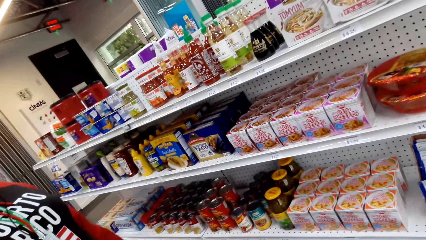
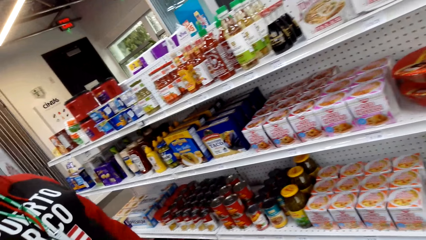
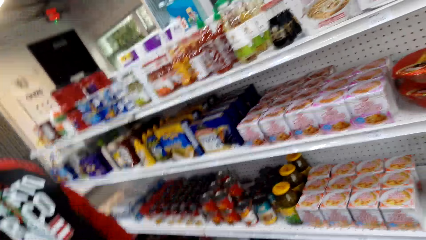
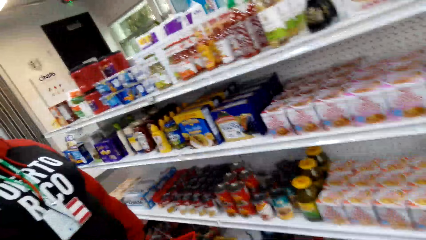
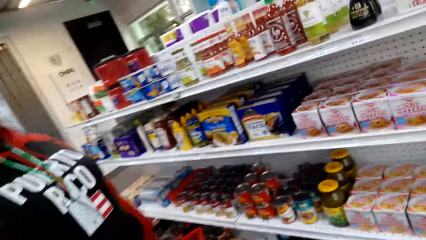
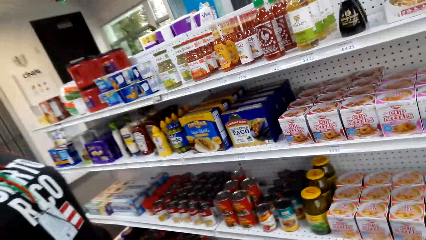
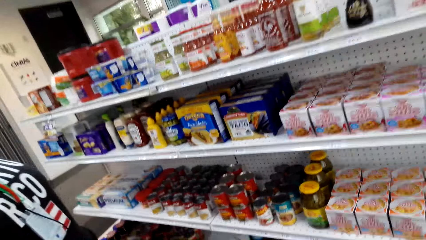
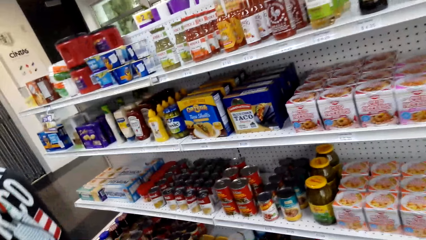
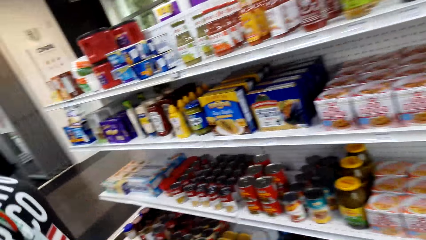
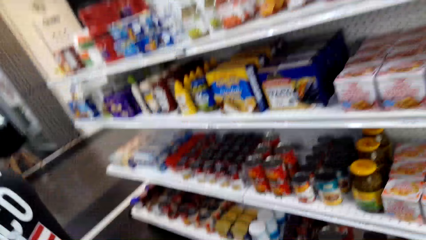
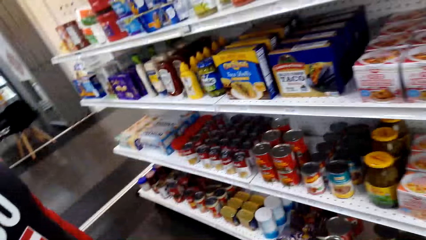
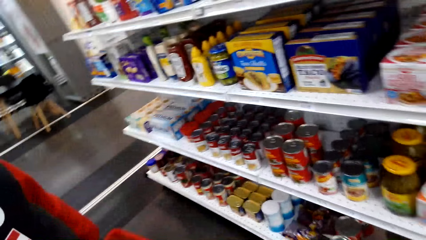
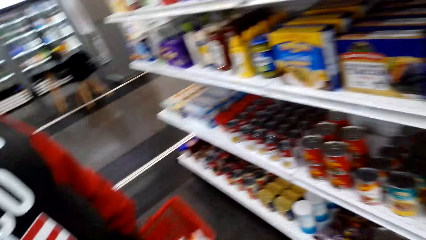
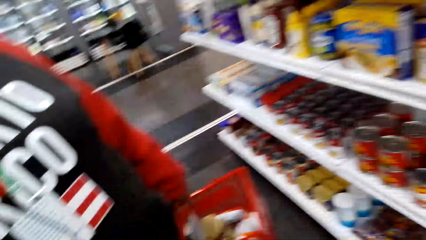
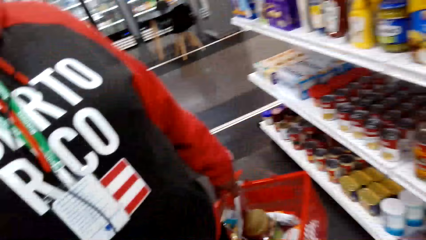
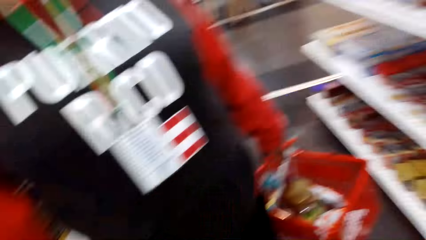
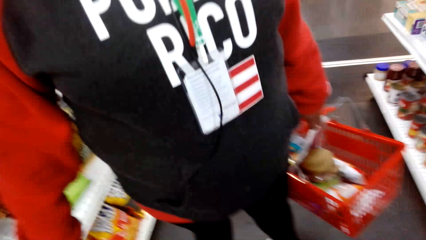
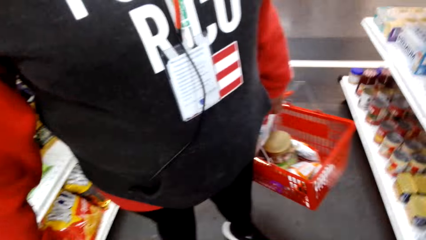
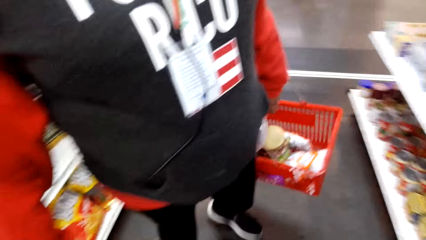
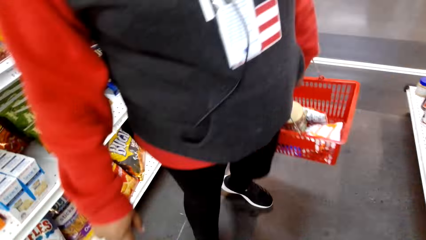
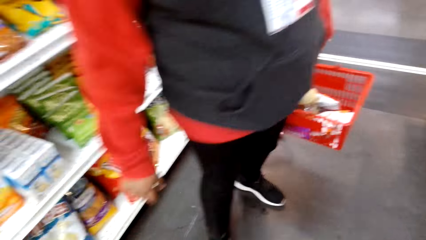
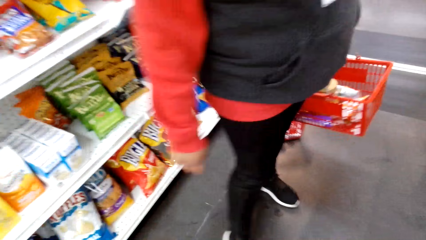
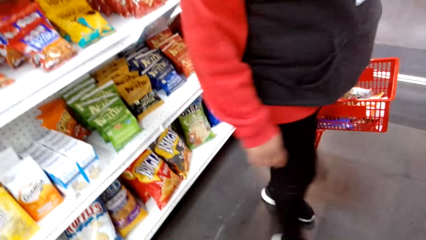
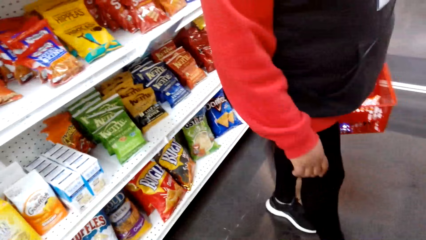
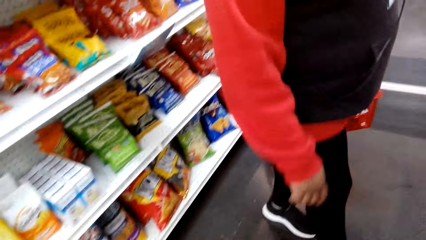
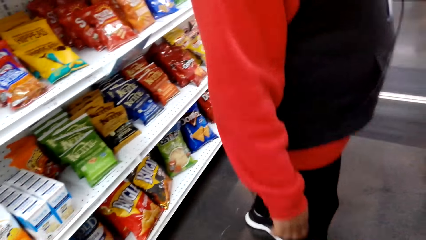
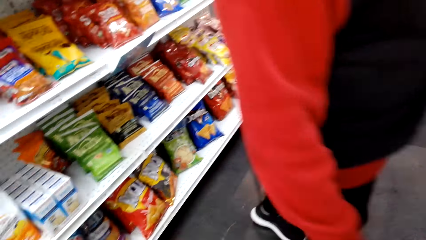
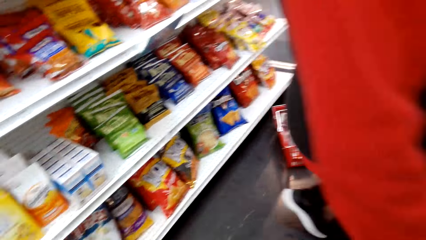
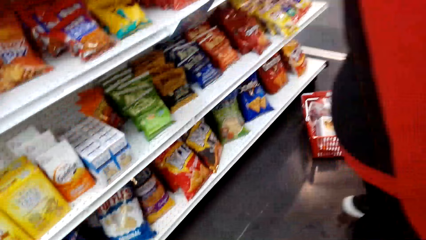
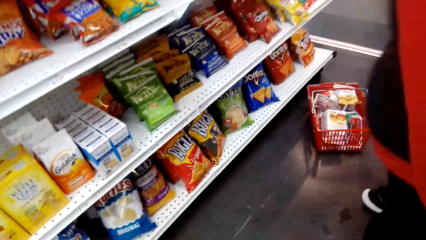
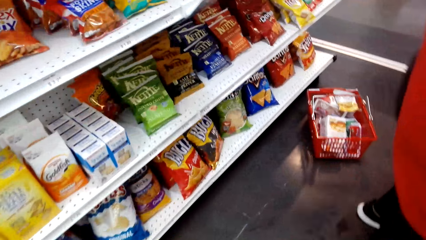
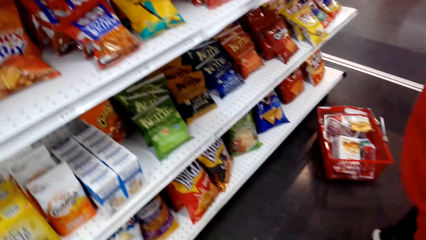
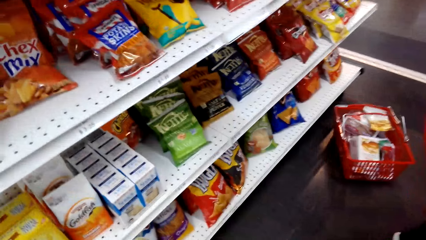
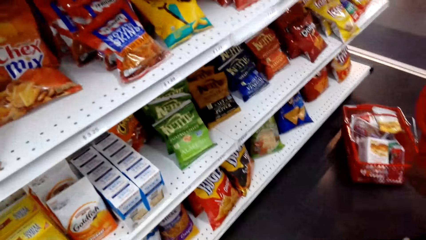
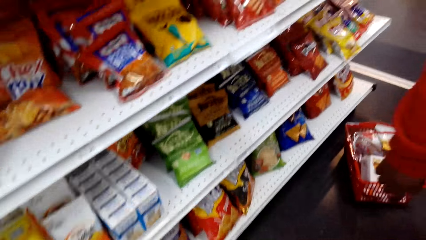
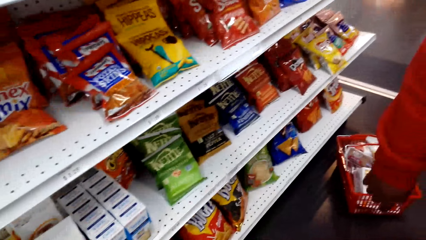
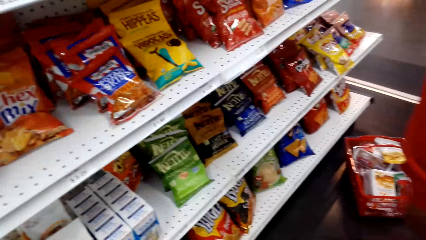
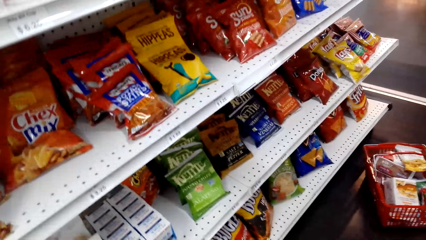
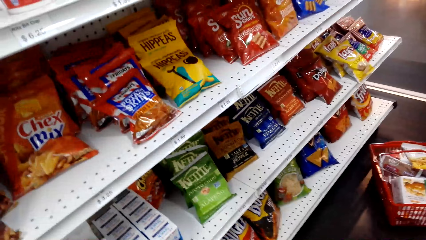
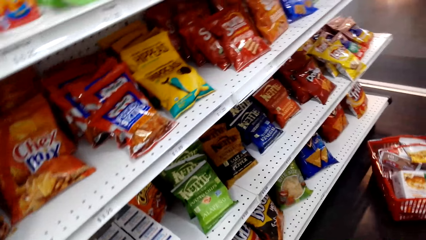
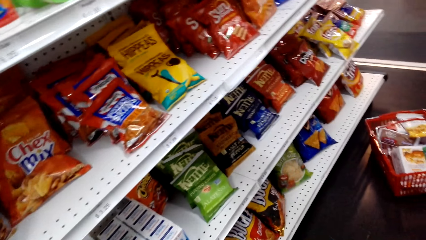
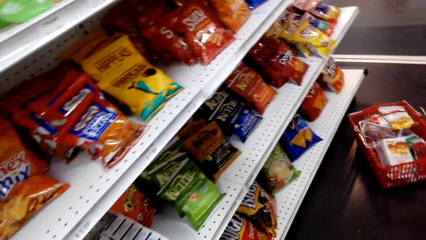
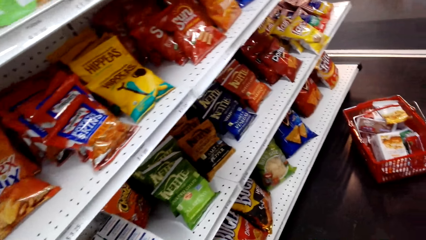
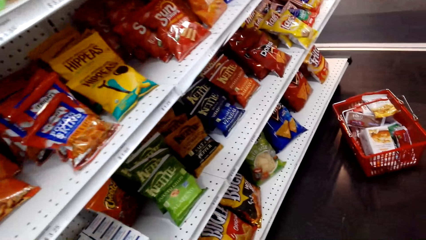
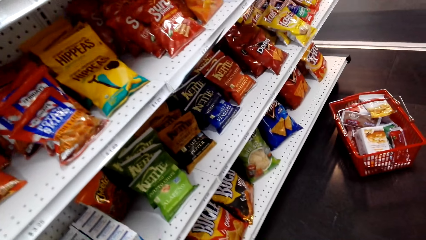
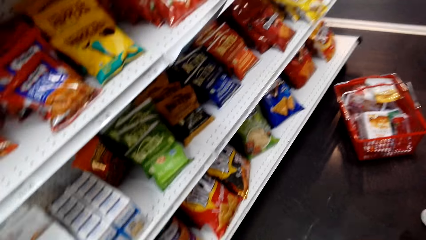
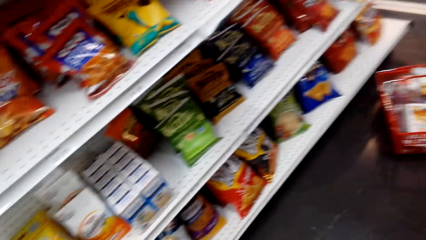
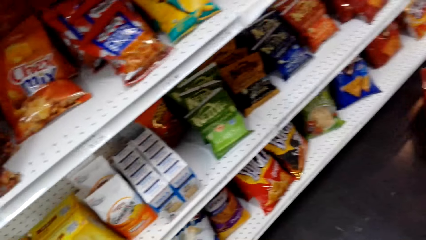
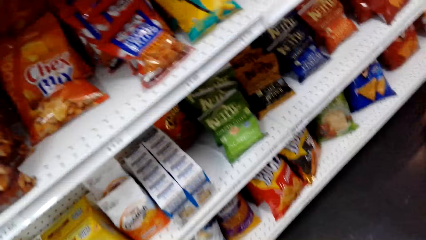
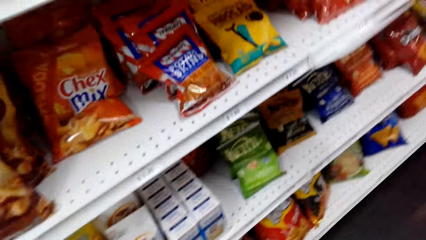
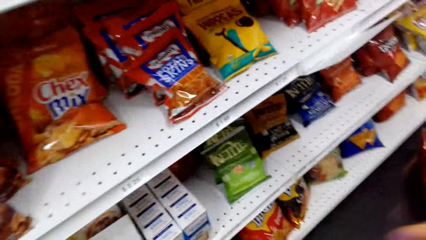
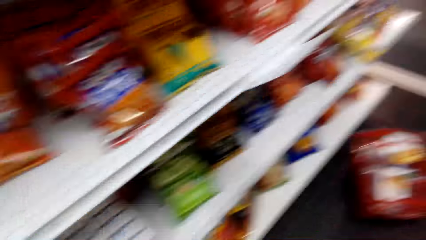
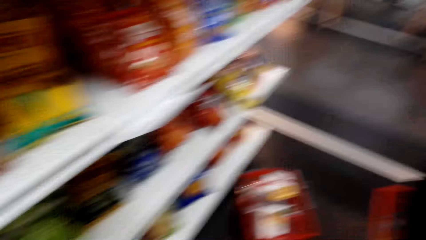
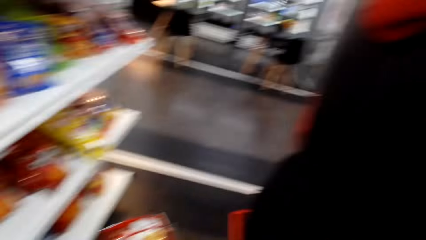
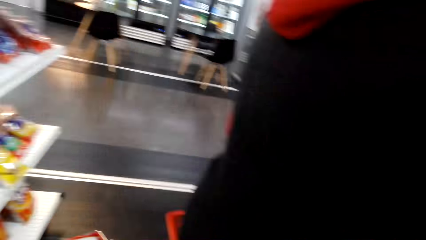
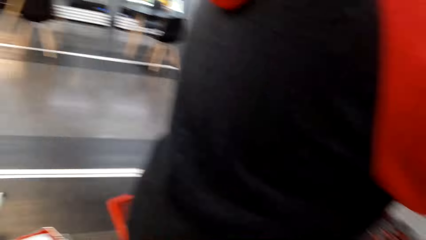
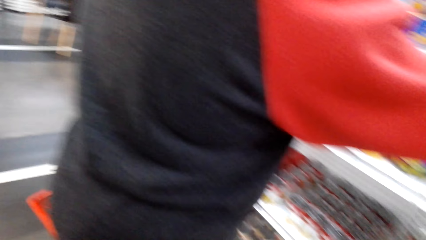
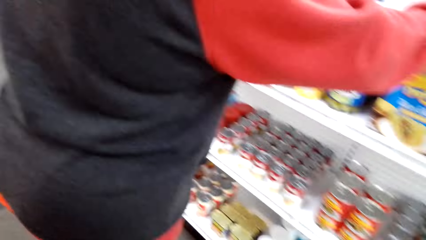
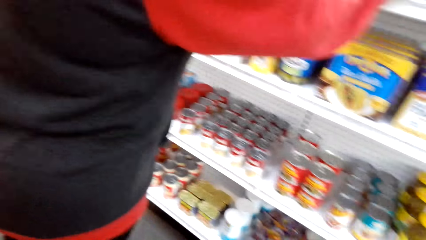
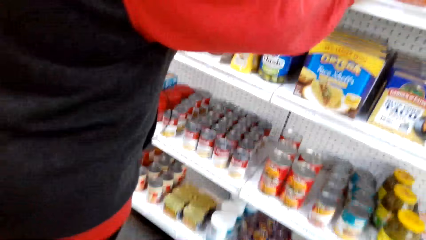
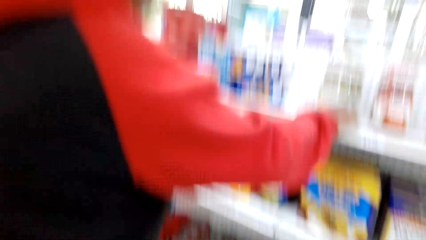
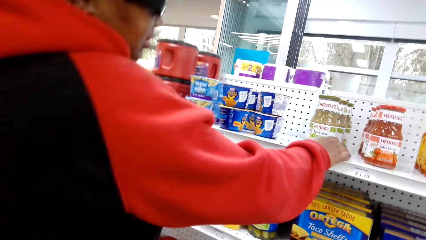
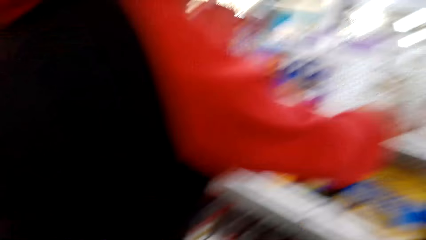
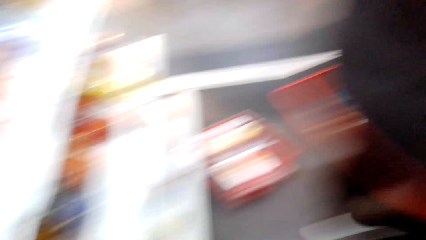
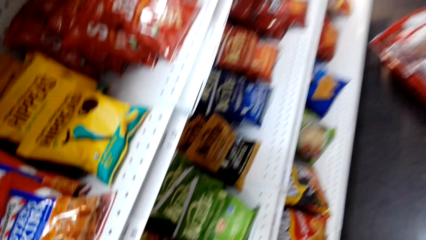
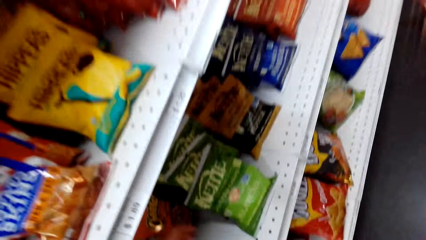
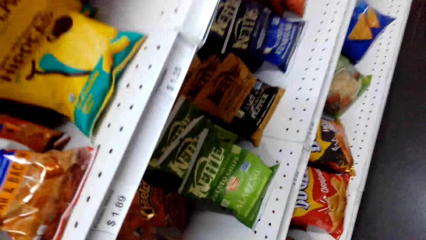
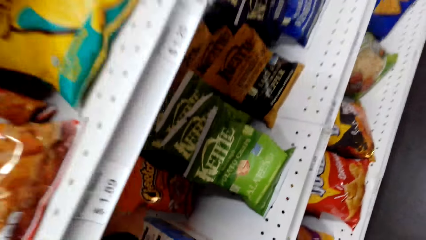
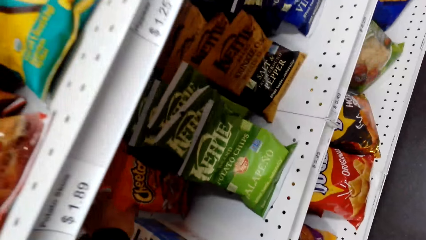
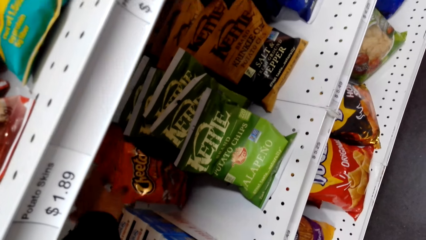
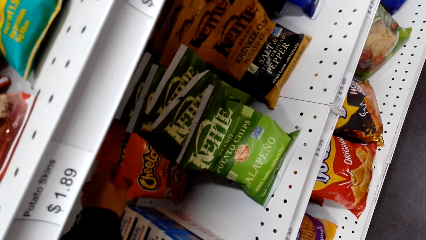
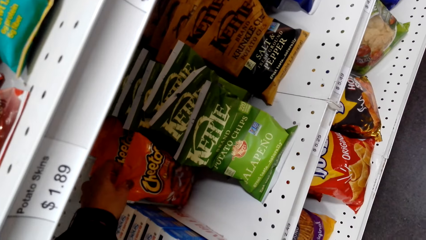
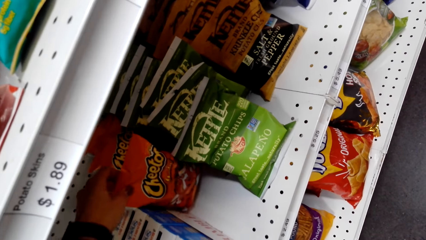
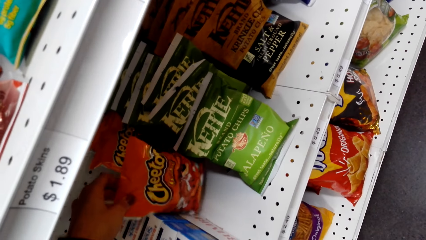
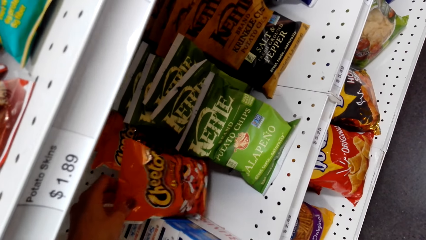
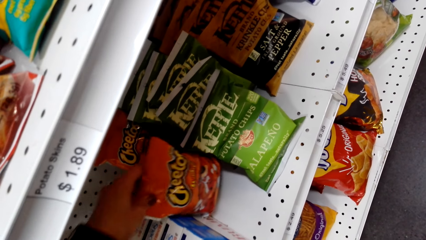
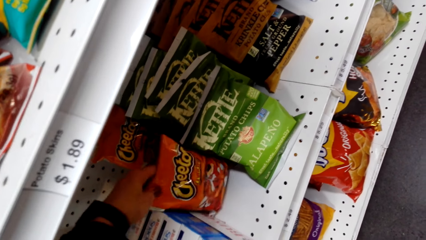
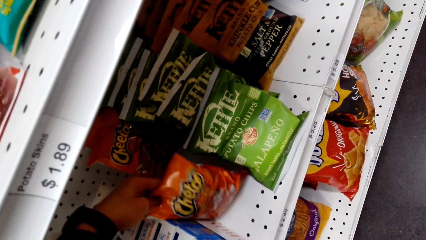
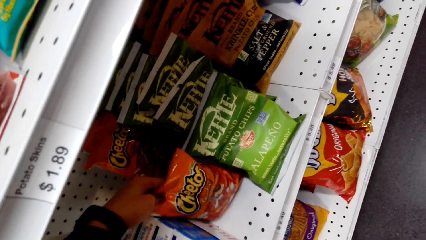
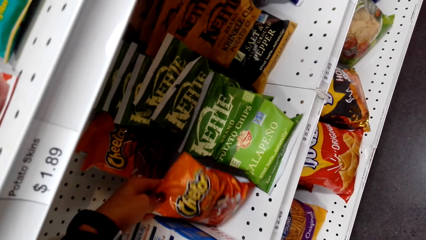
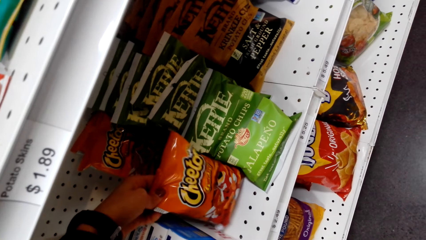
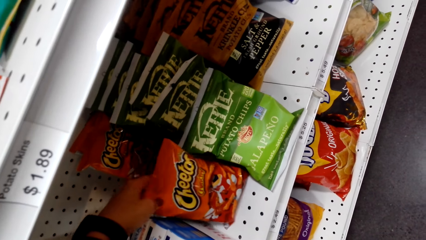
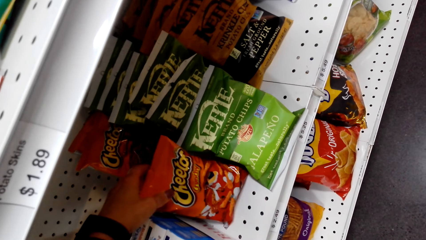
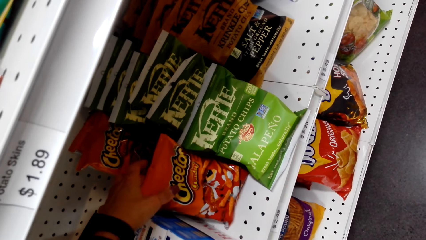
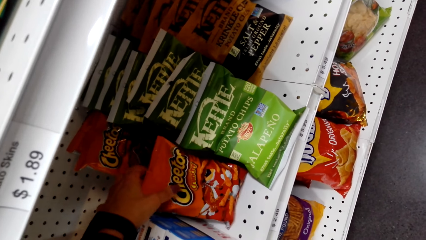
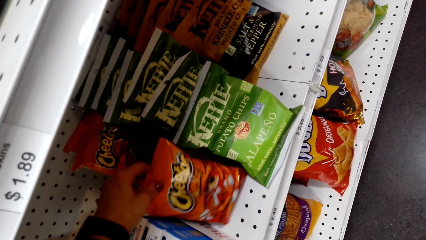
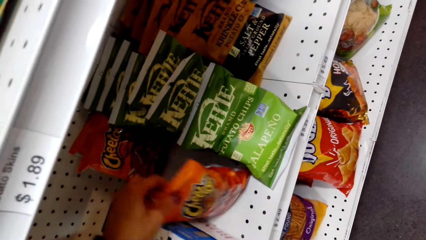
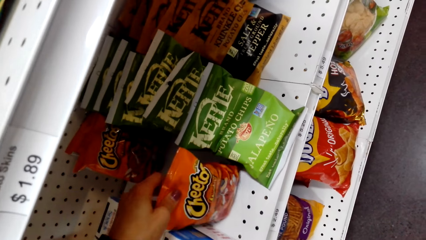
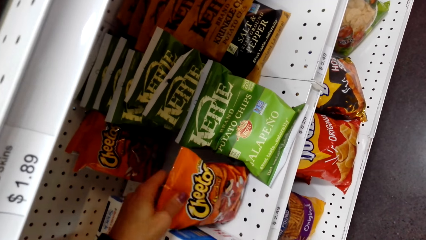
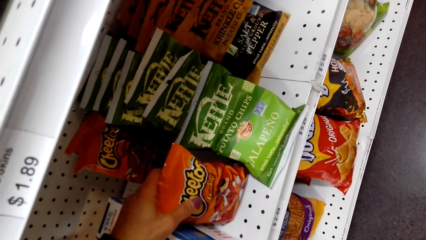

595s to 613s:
A woman carries a shopping basket. The woman walks. The camera wearer arranges something. They pull Cheetos from the shelf.
